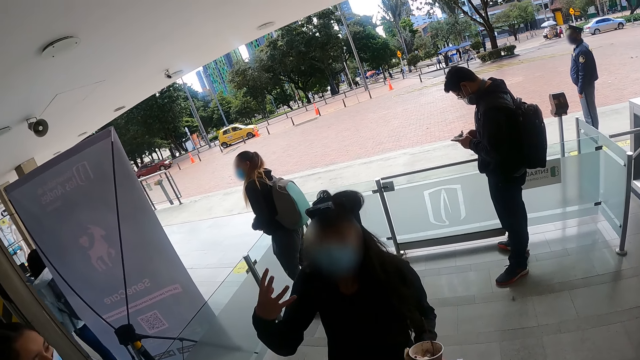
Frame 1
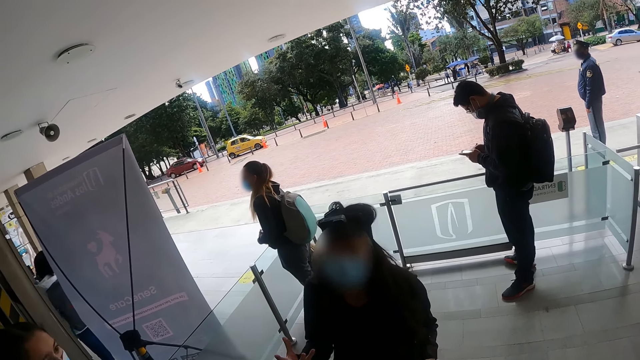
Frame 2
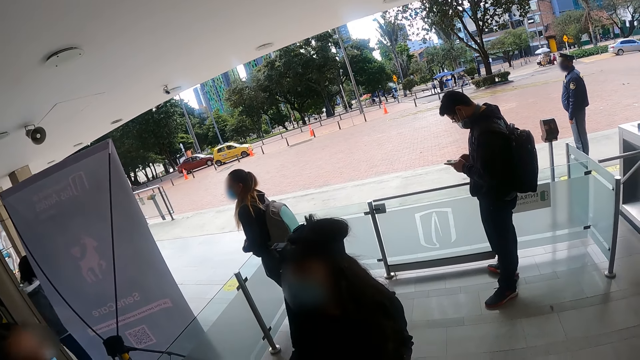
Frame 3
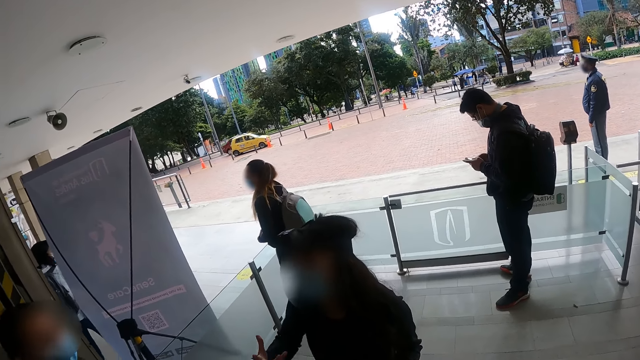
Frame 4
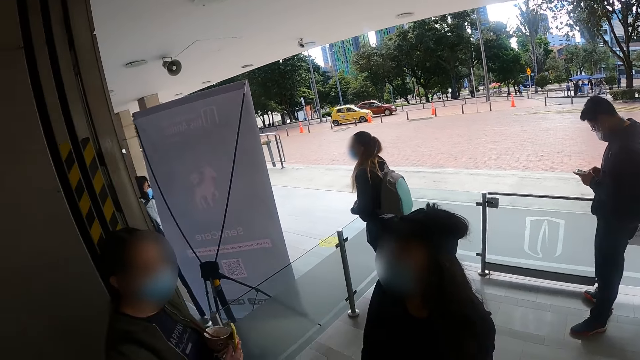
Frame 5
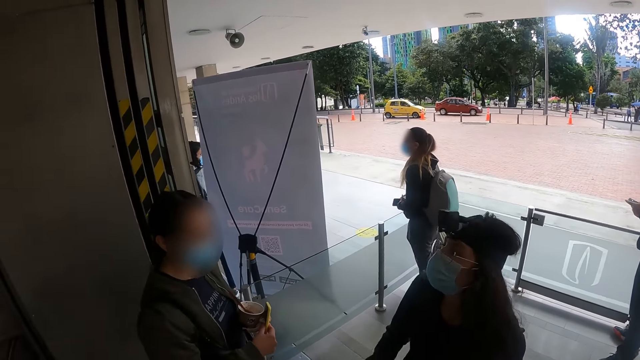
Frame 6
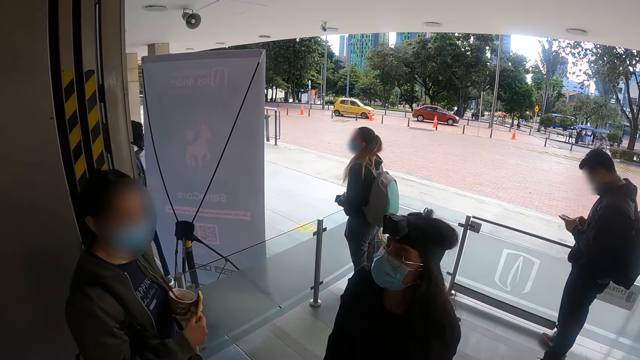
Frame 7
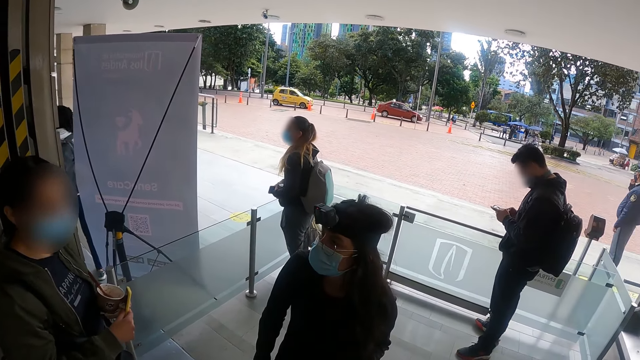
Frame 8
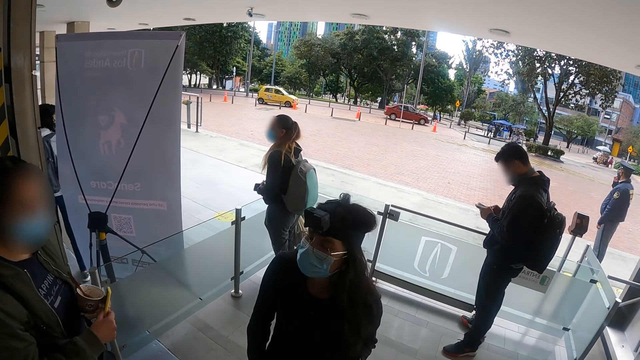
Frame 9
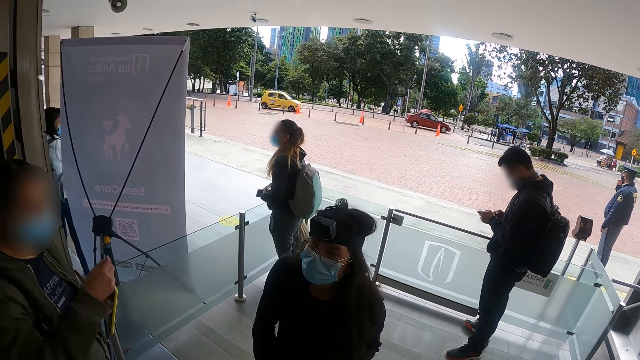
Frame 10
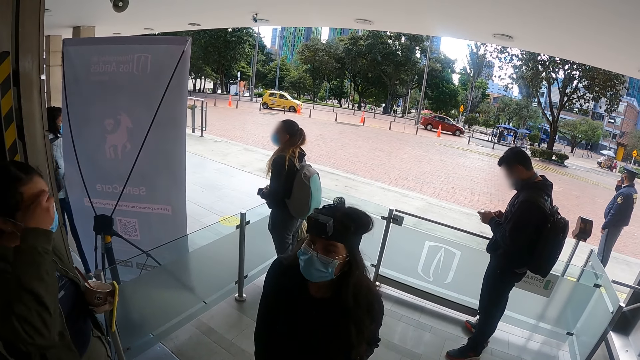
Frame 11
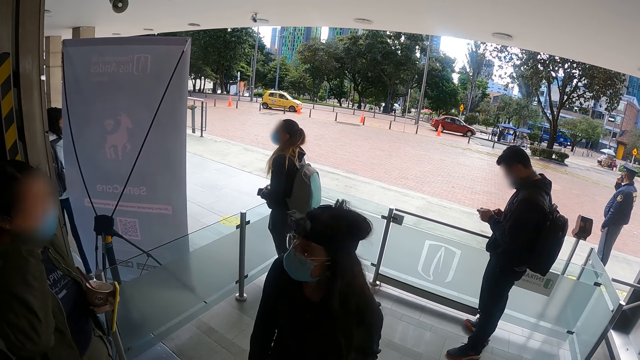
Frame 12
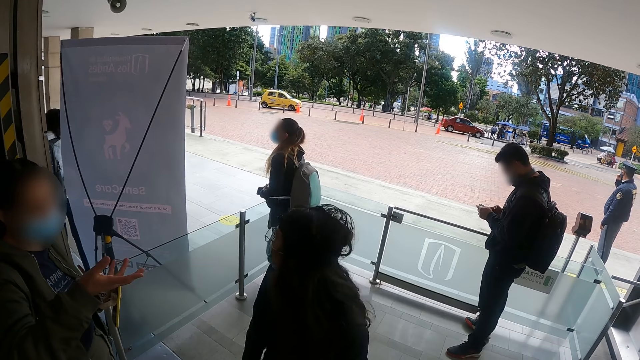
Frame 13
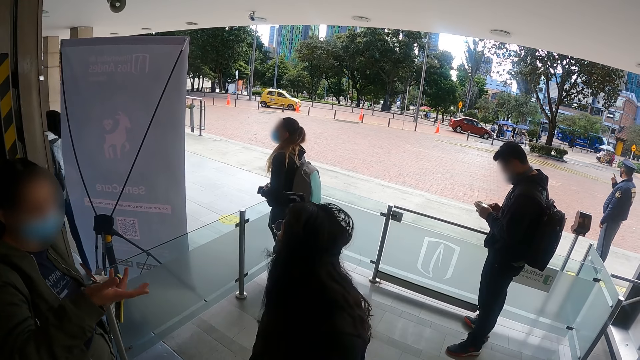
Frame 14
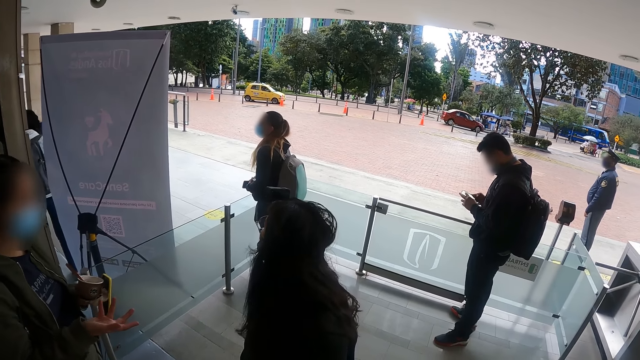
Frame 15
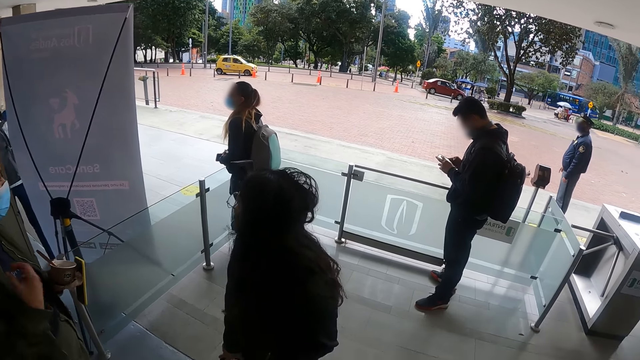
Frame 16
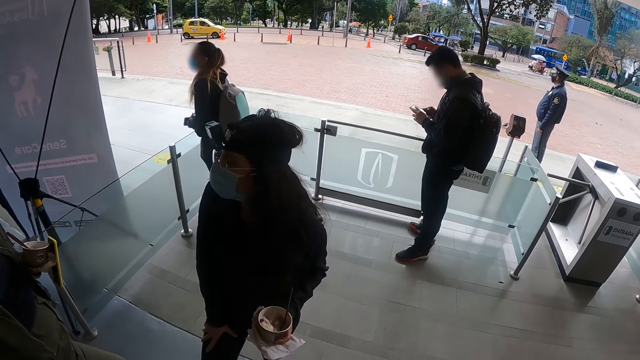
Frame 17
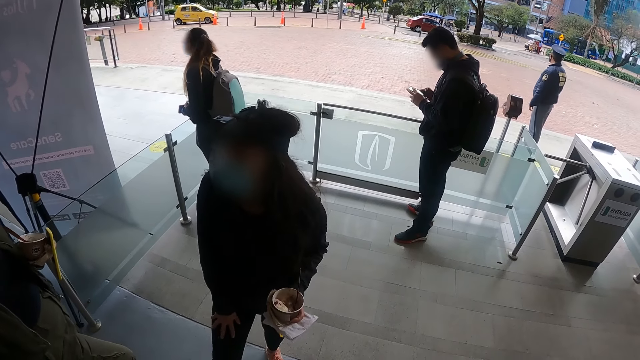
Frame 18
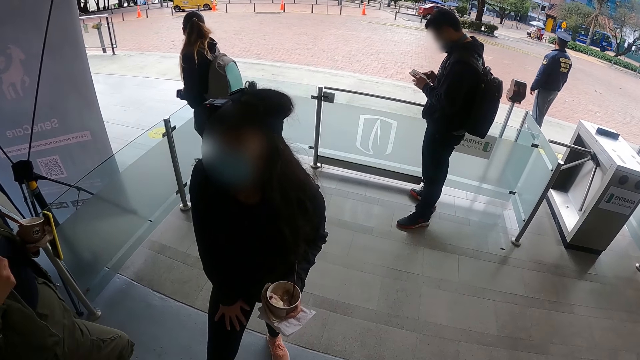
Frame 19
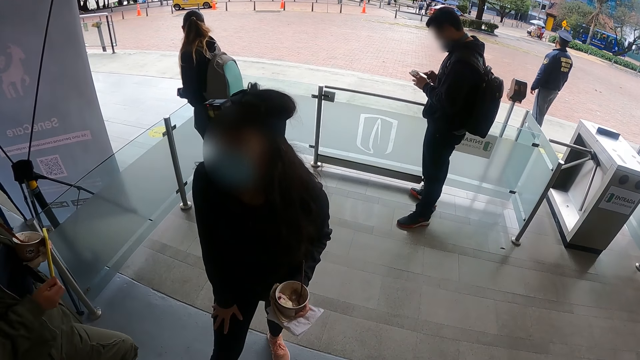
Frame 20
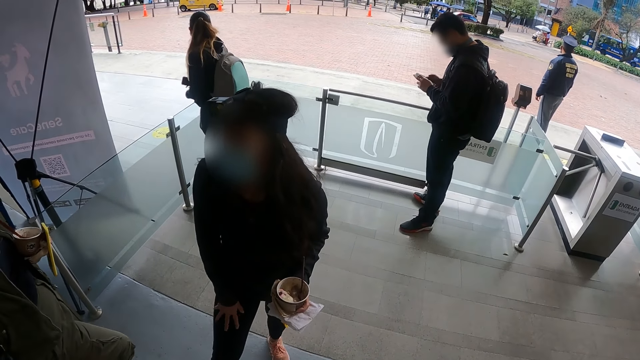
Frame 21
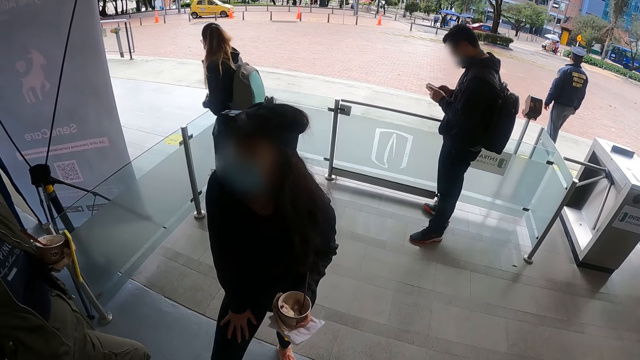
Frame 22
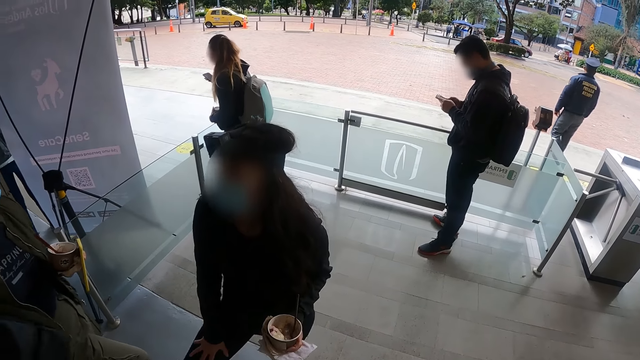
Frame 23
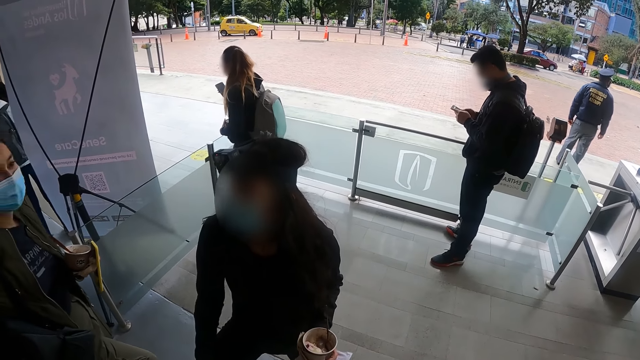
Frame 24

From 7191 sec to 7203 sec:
A person converses with another person. The other person touches the face. The other person converses with the first person.

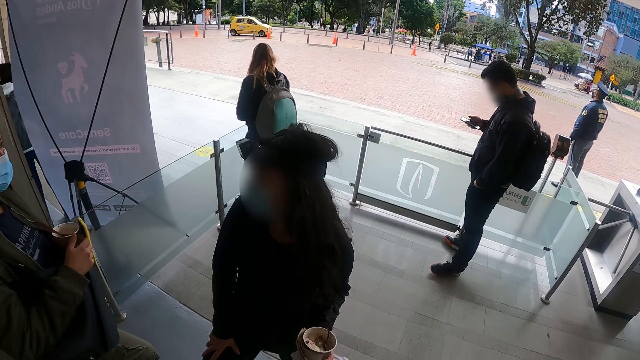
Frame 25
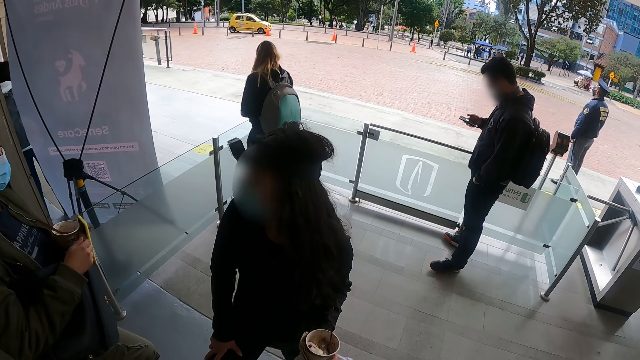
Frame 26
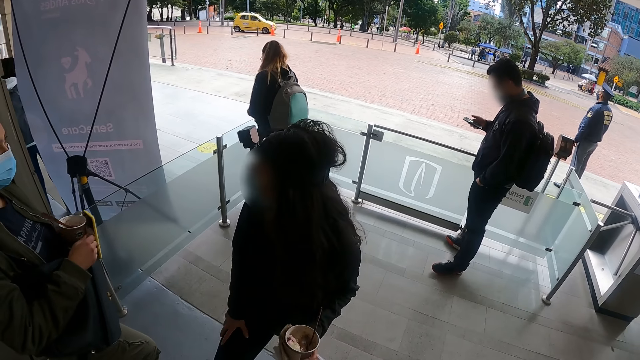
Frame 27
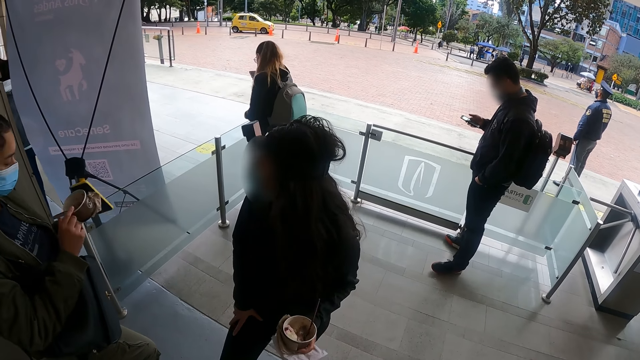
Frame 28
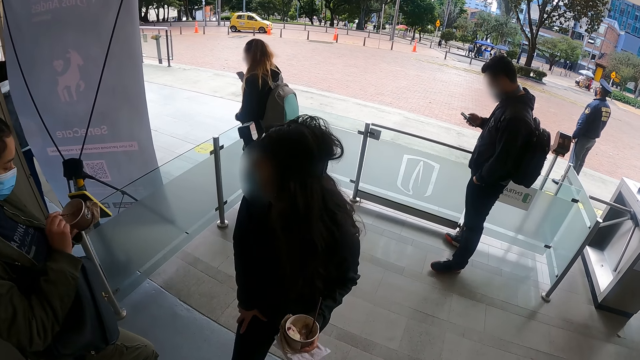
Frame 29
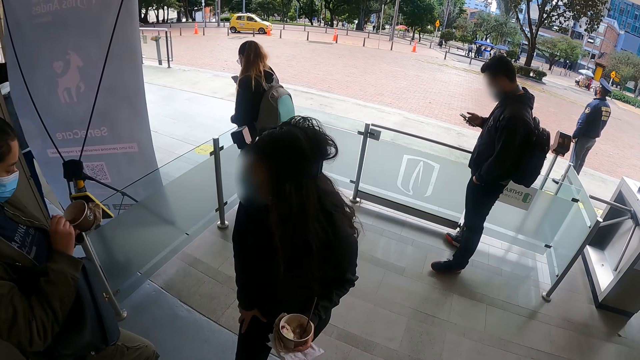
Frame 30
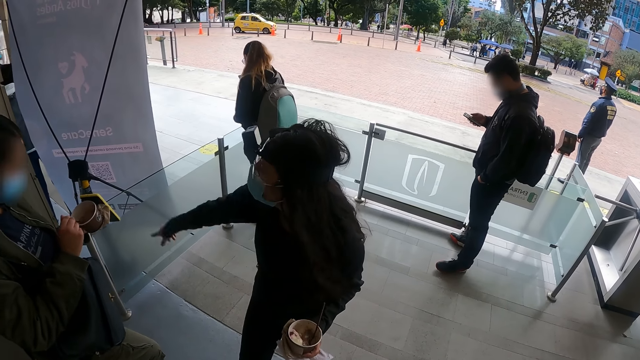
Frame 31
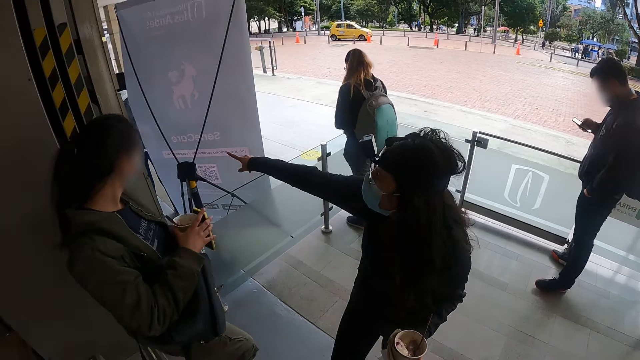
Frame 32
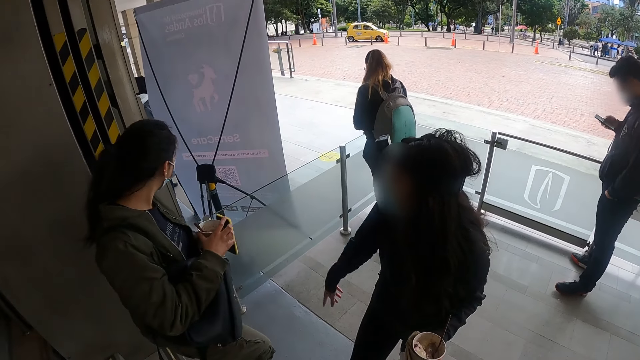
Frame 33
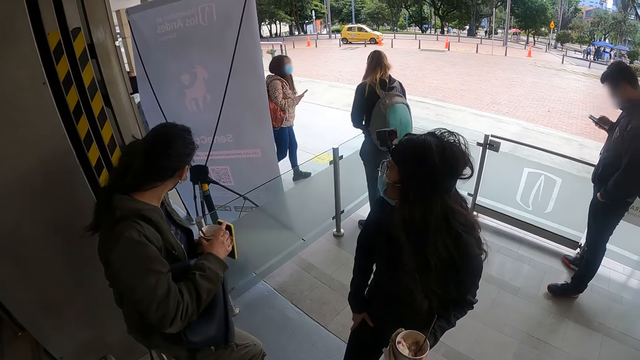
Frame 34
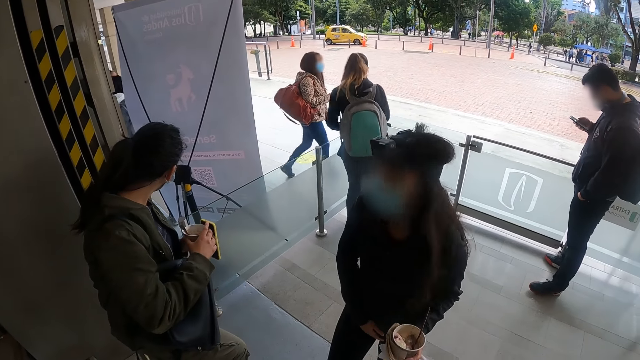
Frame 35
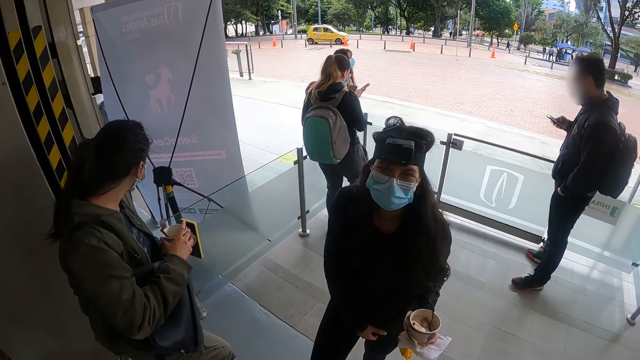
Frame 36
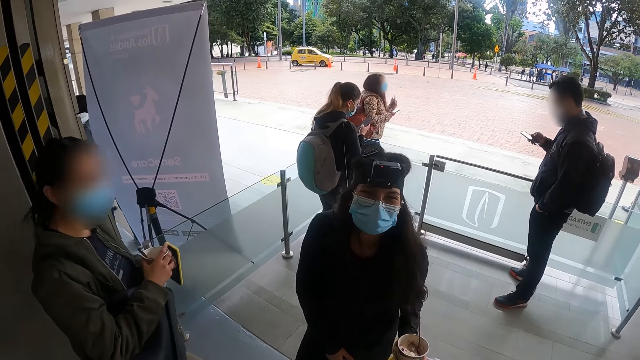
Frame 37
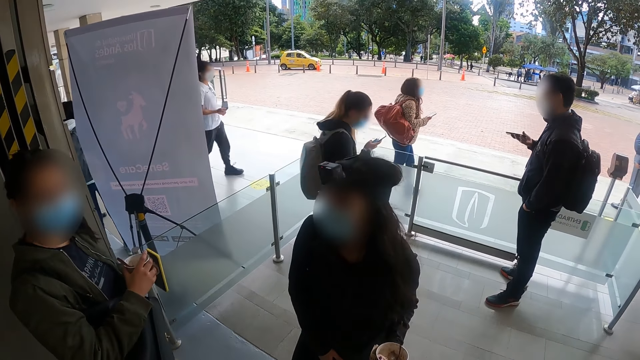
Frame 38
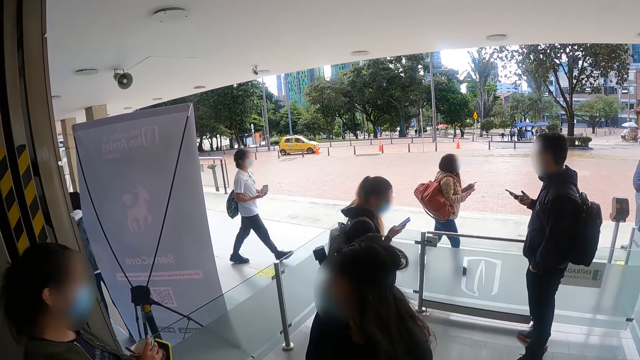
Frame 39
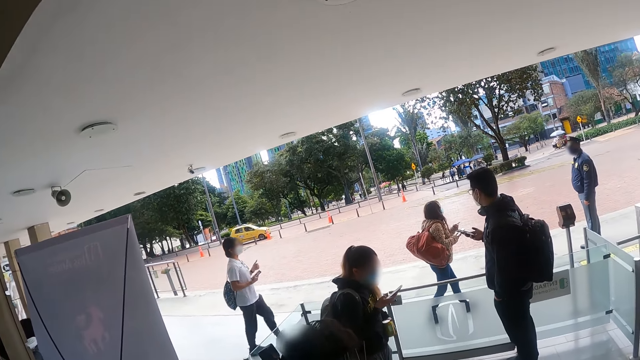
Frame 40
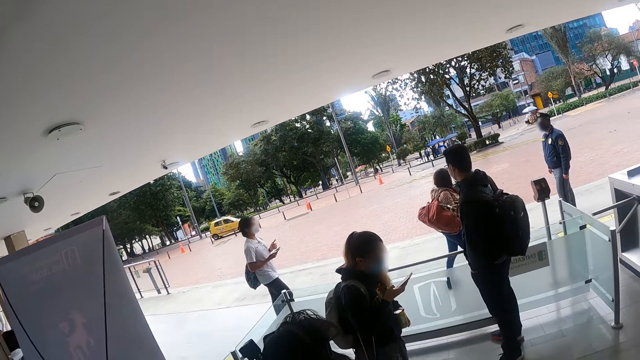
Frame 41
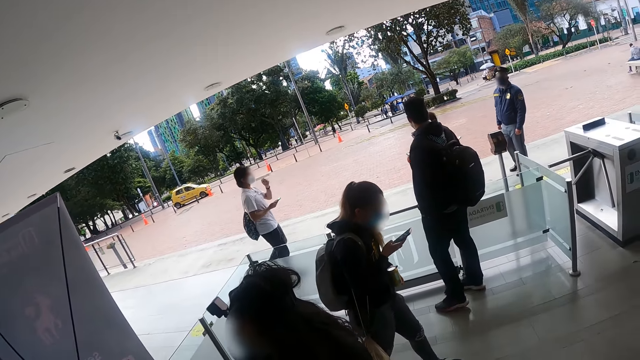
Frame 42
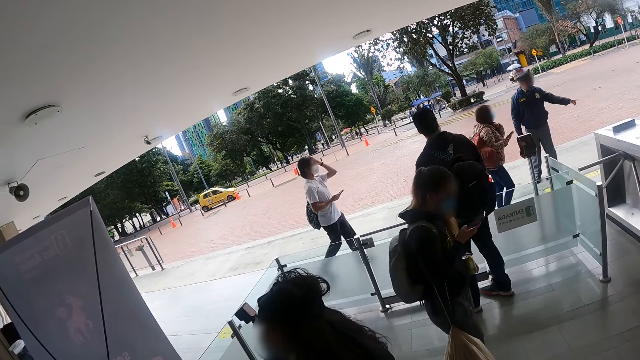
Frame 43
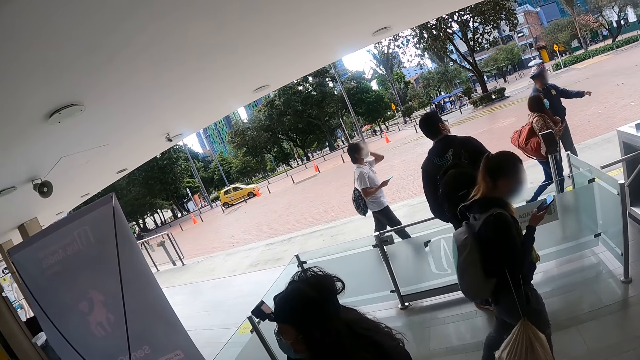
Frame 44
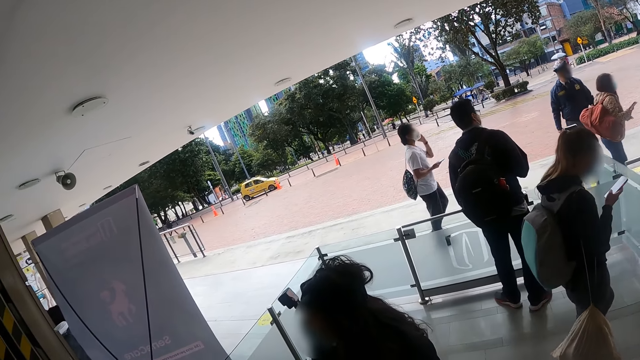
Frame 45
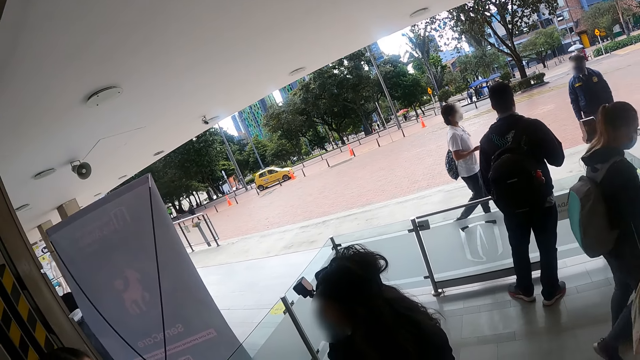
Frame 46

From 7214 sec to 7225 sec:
A person stirs ice cream in a tin. Another person points a finger. The camera wearer looks around.
